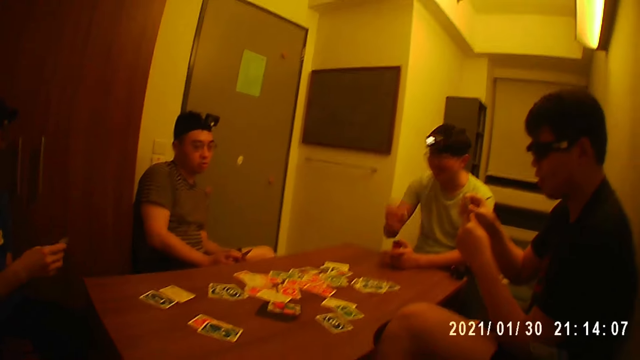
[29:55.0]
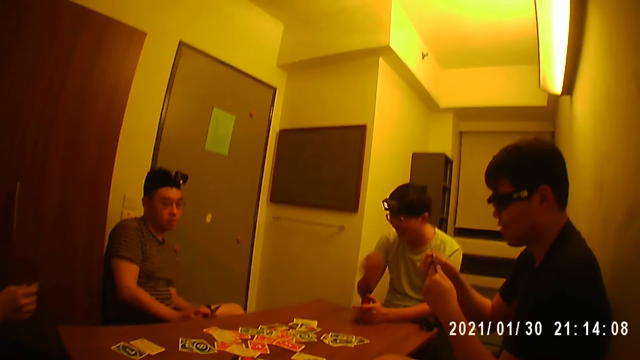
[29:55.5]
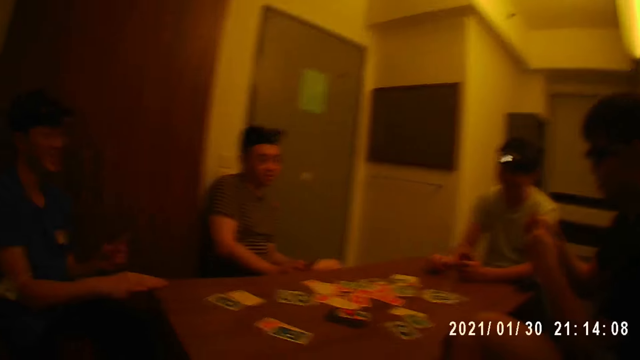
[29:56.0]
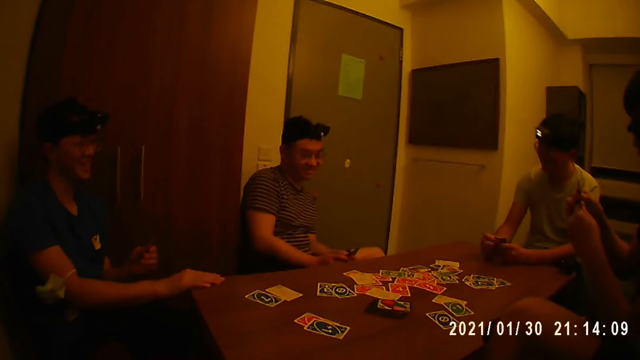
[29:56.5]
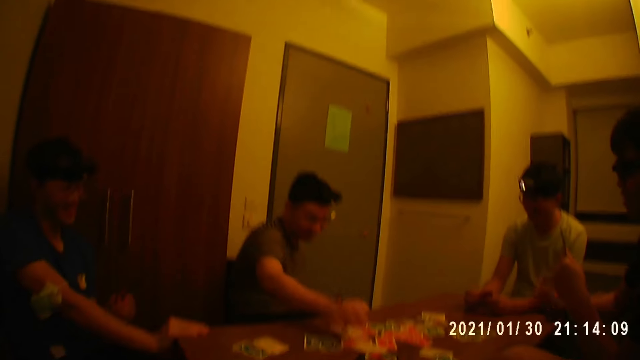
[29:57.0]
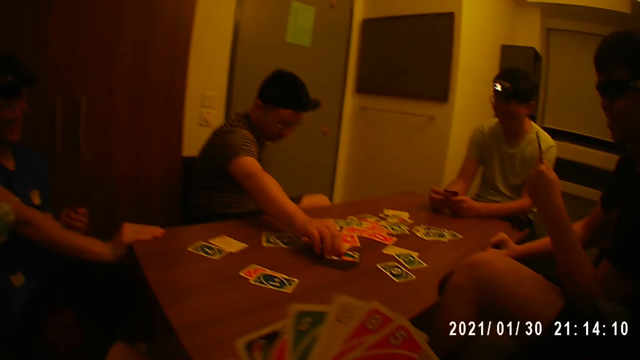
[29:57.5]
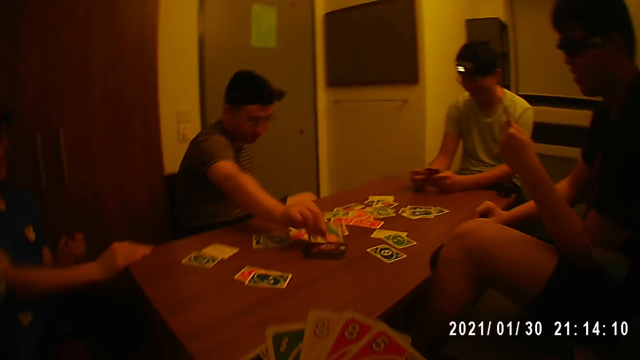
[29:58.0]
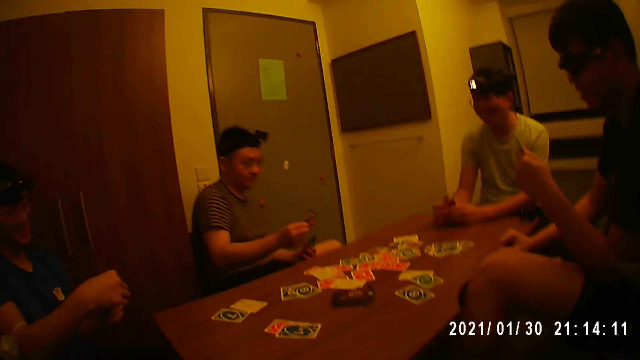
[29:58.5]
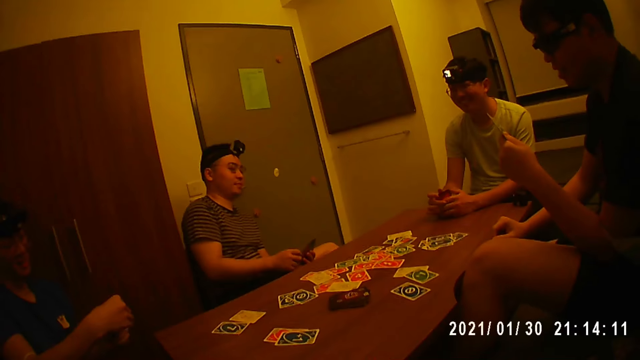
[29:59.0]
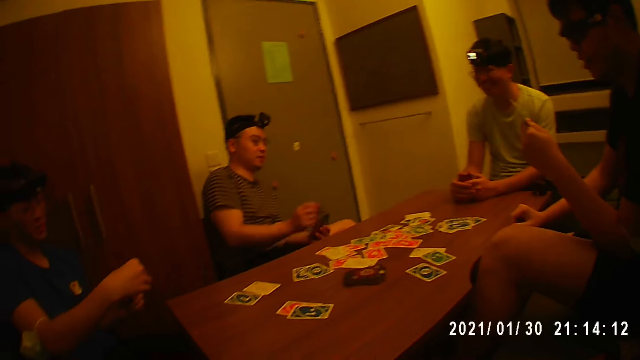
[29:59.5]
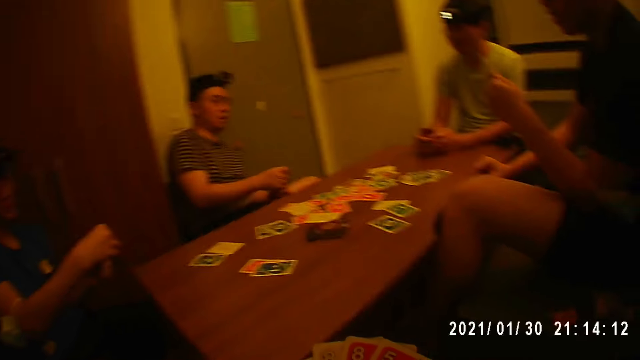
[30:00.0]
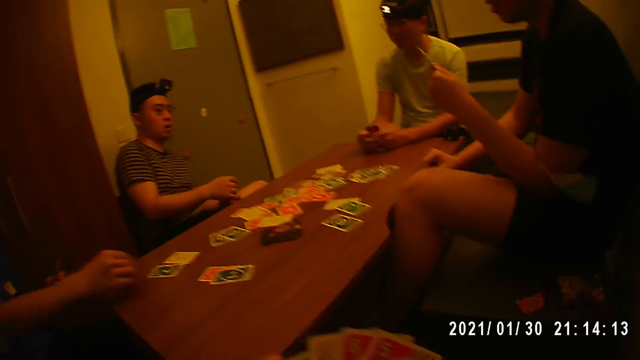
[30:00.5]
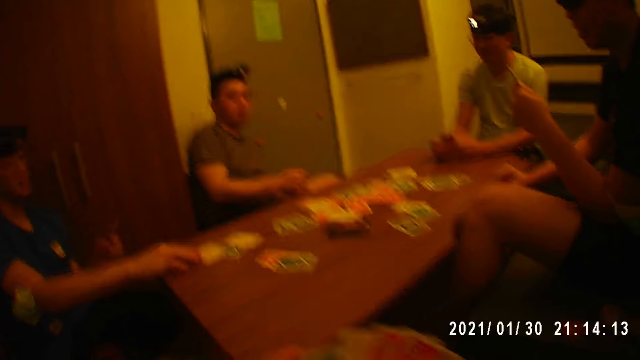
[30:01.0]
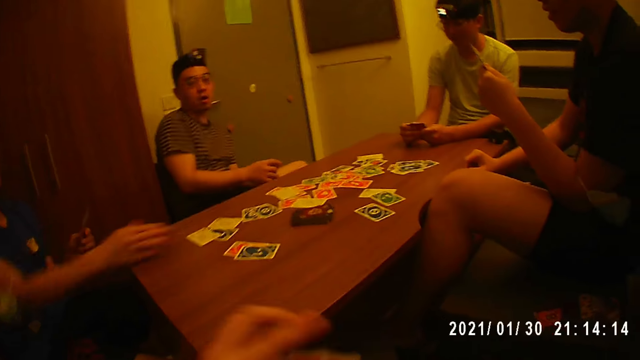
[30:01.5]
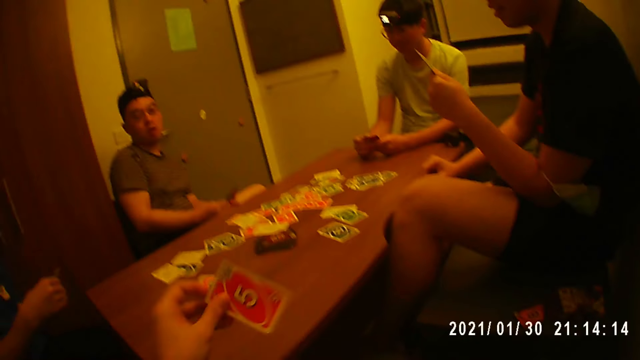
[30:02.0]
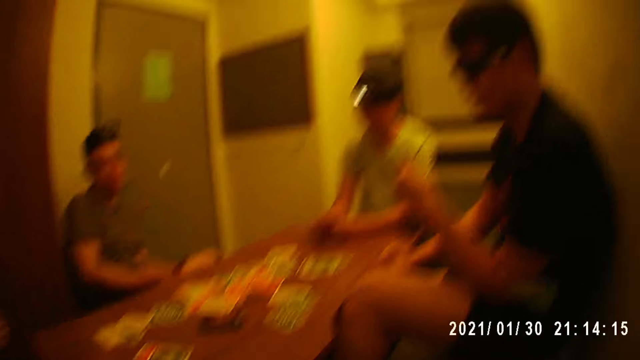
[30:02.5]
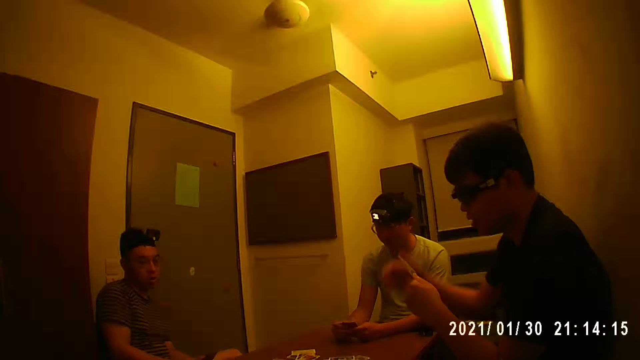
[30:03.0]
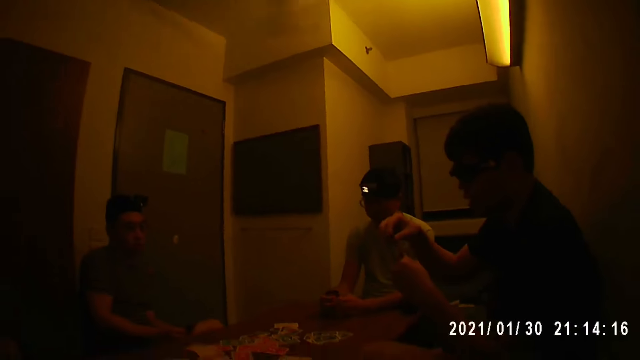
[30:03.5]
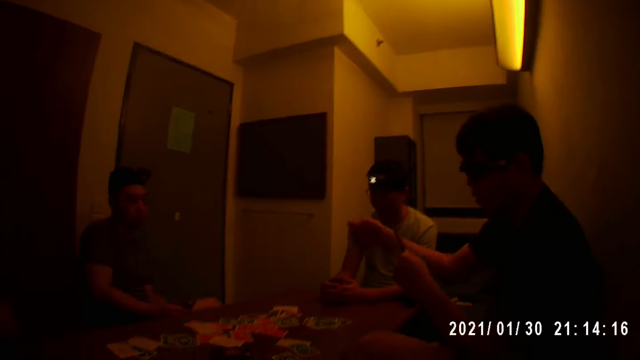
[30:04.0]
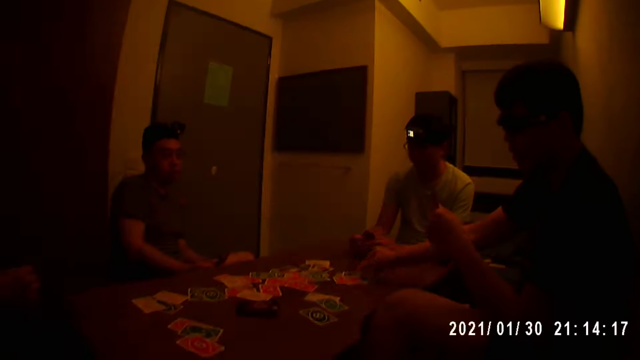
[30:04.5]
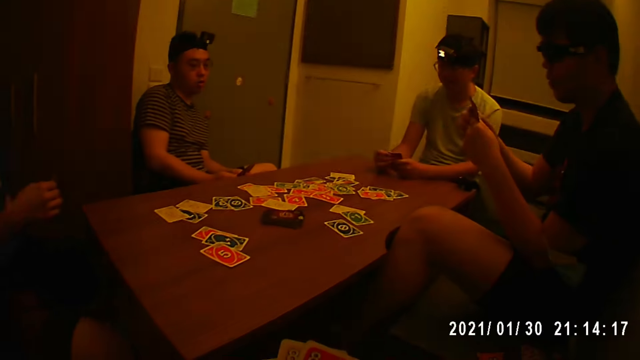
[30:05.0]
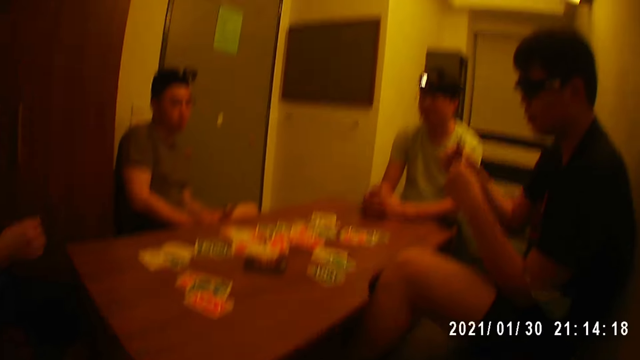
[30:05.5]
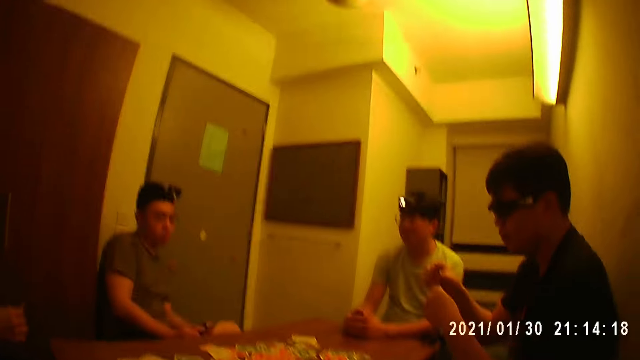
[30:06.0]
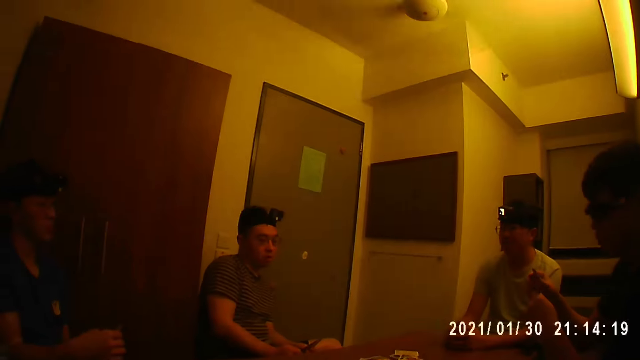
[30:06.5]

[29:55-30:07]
A man places his right hand on the table. Another man places his right hand on the table. A third man picks a card from the pack of cards on the table with his right hand. The first man picks a card from his left hand. The third man passes the card to his left hand. The first man drops a card on the table with his right hand and pushes a card on the table. The camera wearer picks a card from his right hand. The first man arranges the cards in his left hand with his right hand. The camera wearer drops the card on the table with his left hand. The second man picks a card from his left hand, drops the card on the table with his right hand, and arranges the cards in his left hand with his right hand.

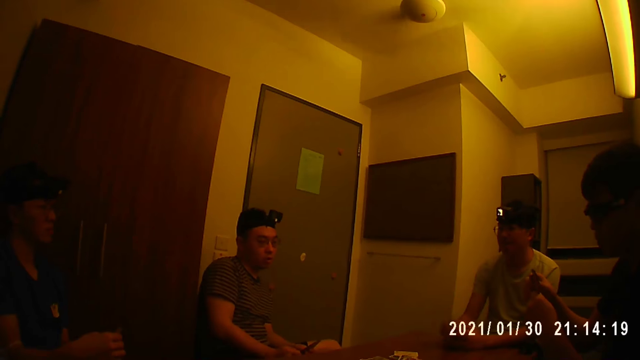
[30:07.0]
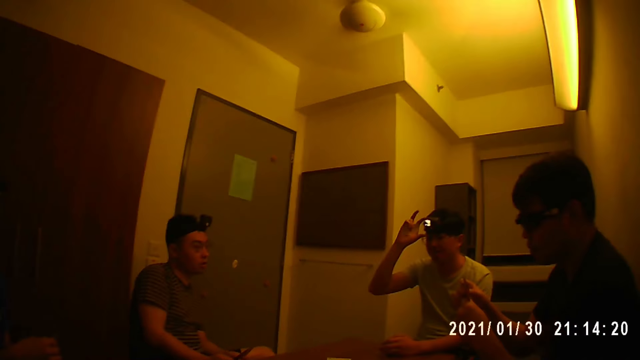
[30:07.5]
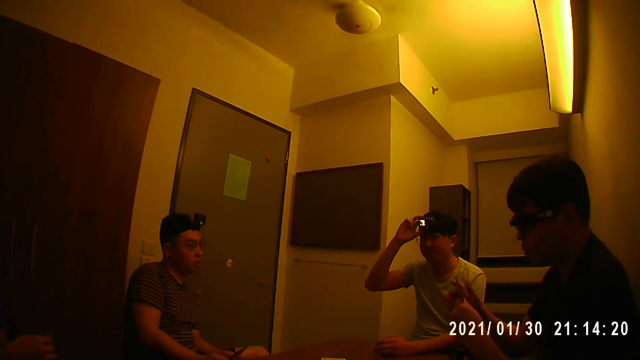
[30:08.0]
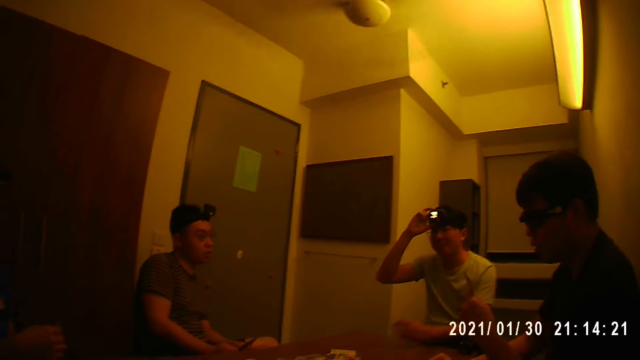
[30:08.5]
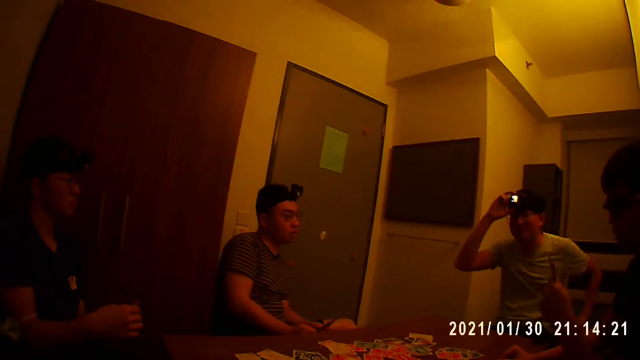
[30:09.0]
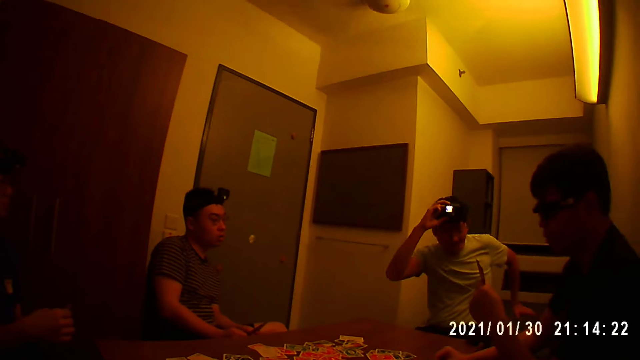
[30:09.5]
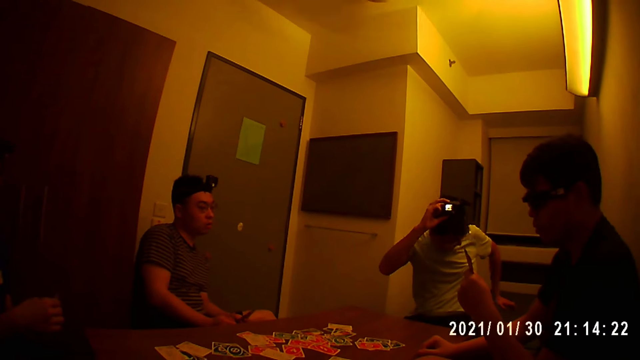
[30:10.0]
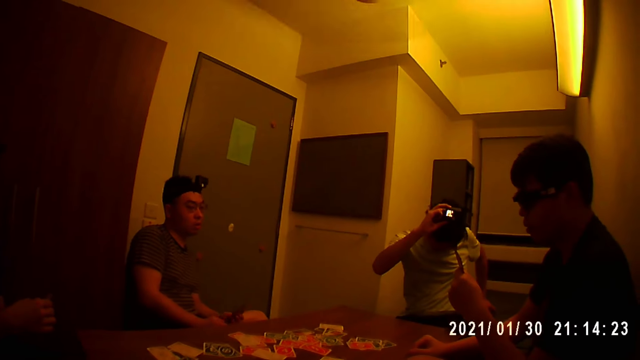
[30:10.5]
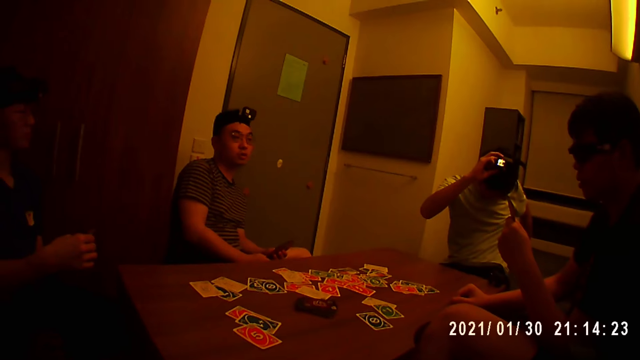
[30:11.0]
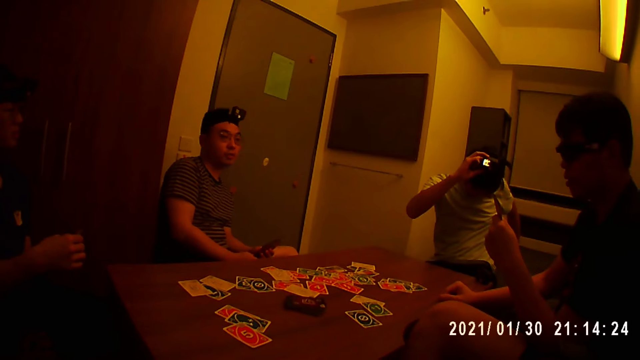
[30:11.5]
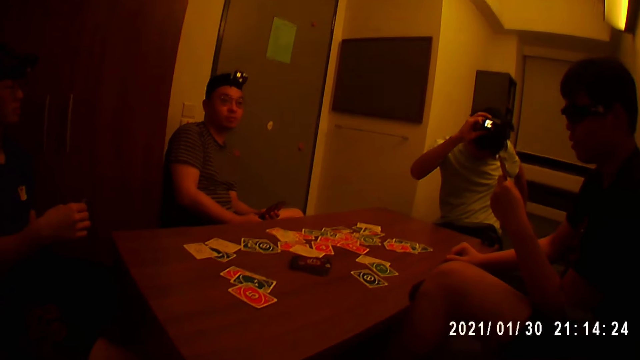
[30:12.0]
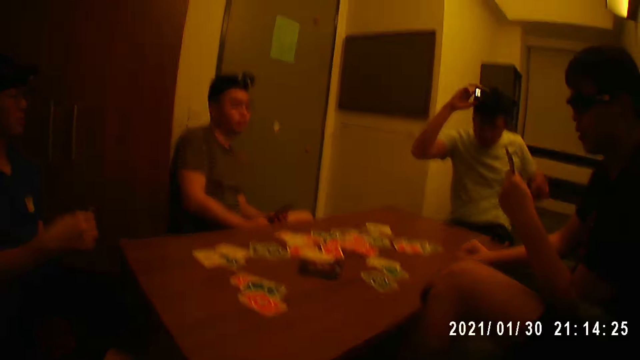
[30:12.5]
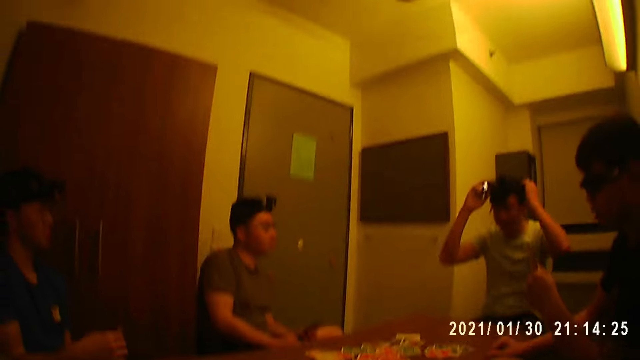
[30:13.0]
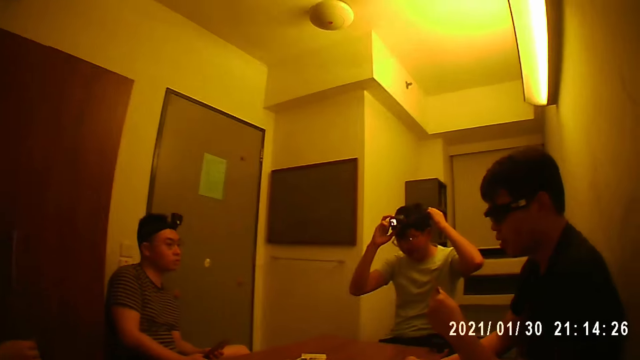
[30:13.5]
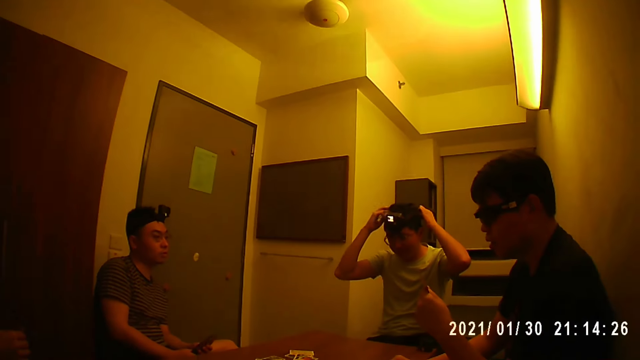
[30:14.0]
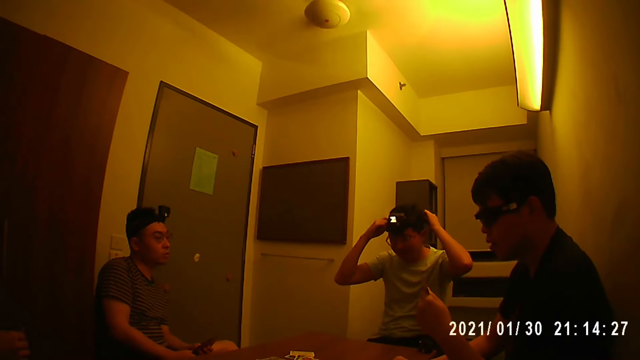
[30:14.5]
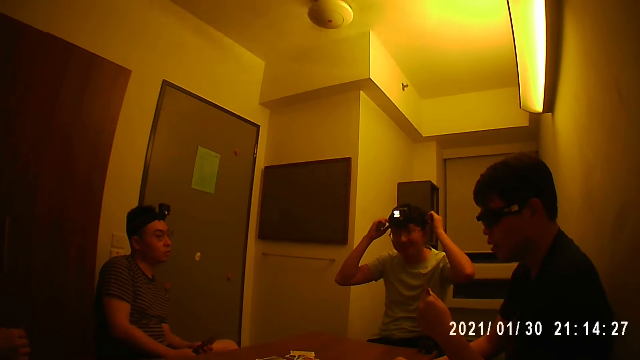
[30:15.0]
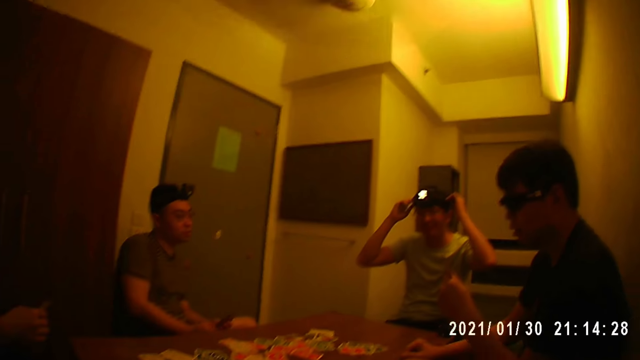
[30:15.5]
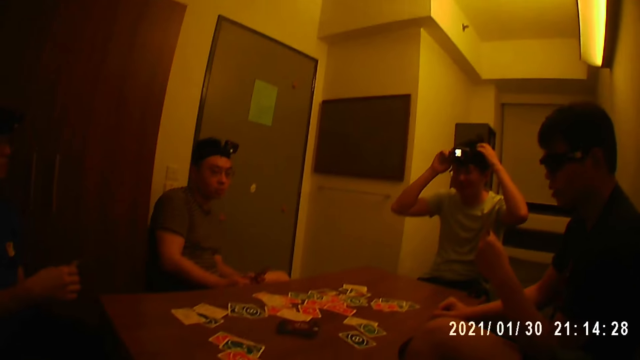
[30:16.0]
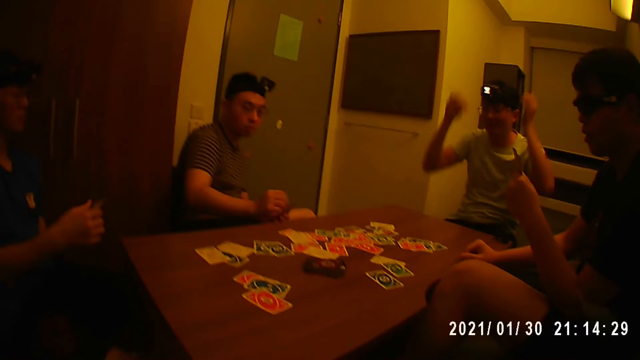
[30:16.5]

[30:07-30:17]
A man touches the camera on his head with his right hand. Another man places his right hand on the table. The first man picks the phone from the chair with his left hand. The first man adjusts the camera on his head with both hands.
